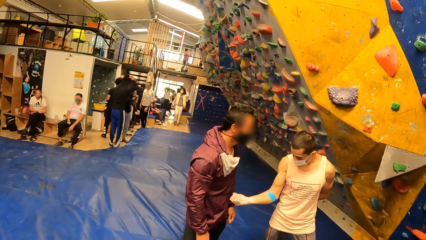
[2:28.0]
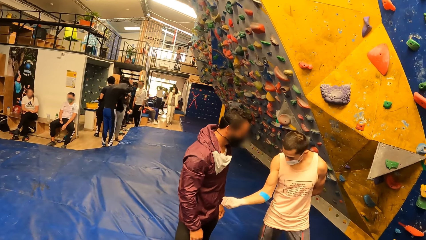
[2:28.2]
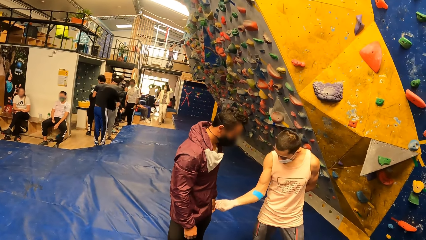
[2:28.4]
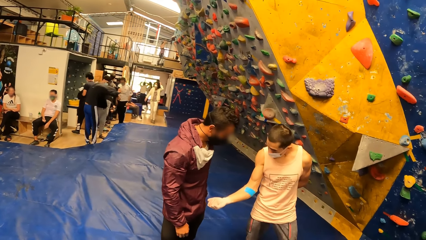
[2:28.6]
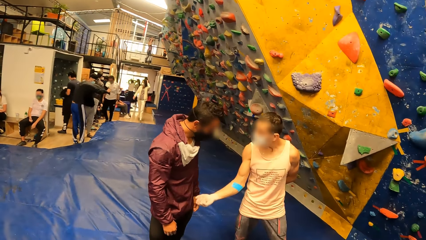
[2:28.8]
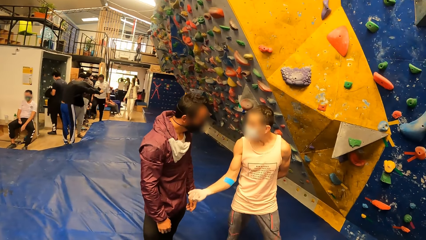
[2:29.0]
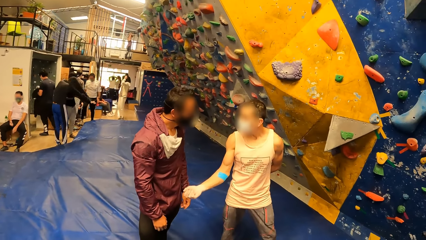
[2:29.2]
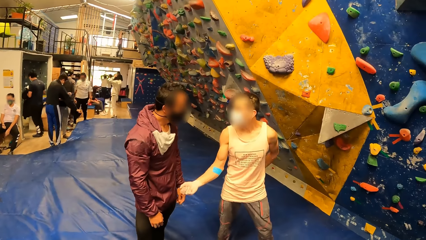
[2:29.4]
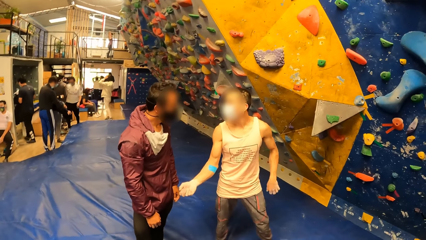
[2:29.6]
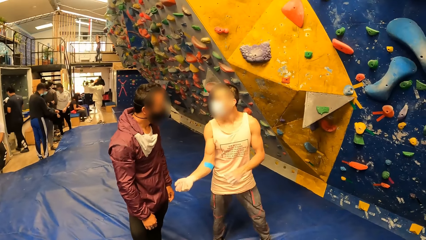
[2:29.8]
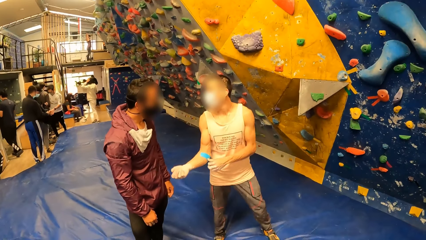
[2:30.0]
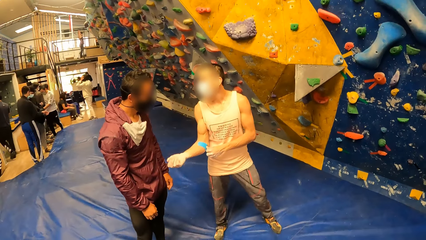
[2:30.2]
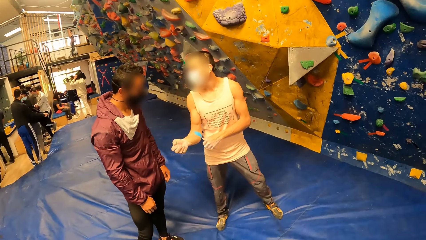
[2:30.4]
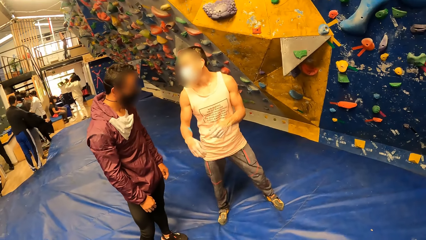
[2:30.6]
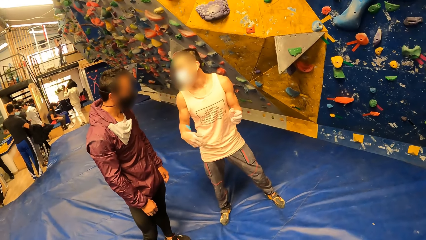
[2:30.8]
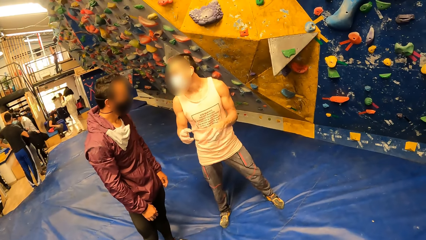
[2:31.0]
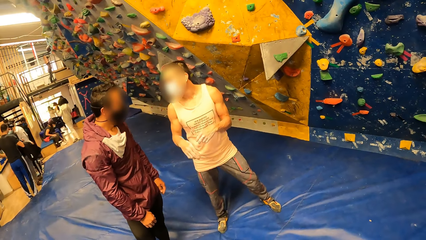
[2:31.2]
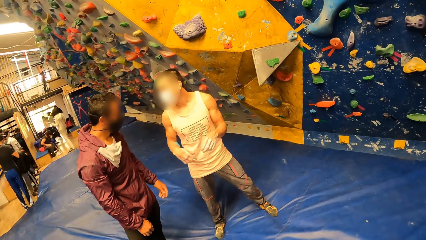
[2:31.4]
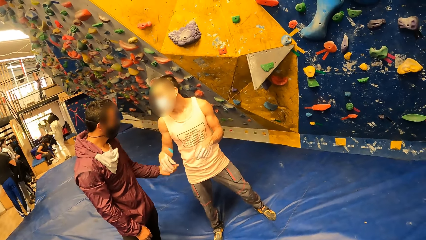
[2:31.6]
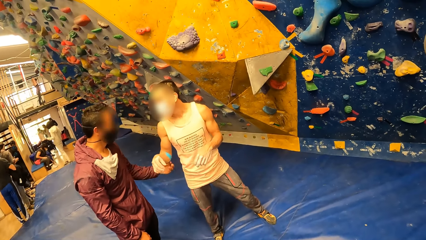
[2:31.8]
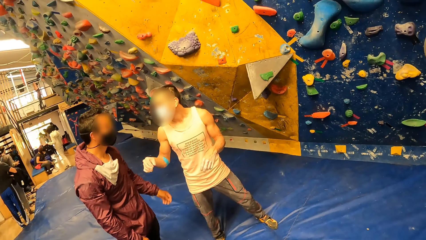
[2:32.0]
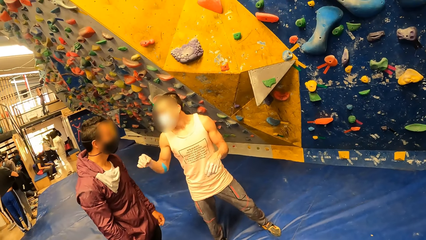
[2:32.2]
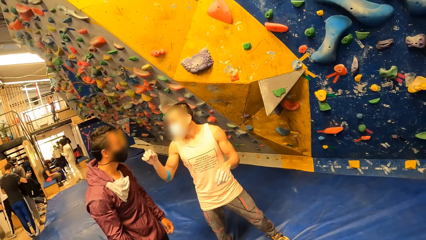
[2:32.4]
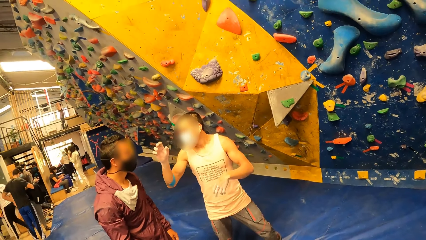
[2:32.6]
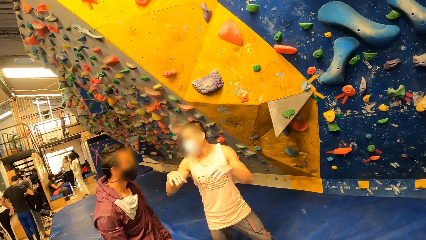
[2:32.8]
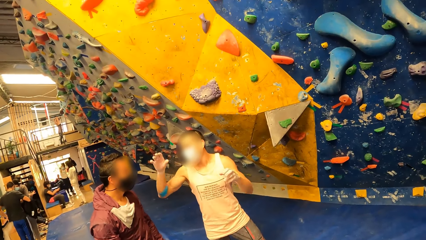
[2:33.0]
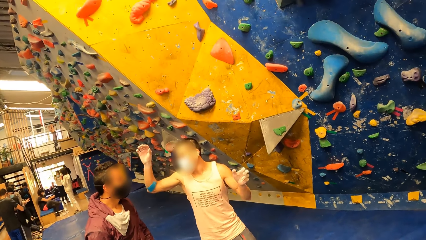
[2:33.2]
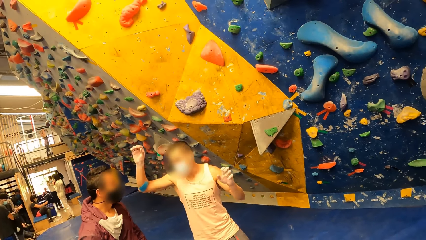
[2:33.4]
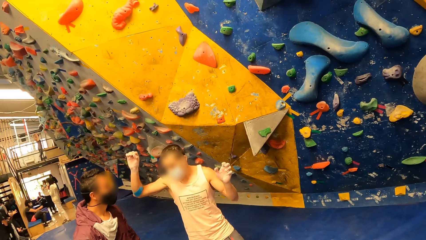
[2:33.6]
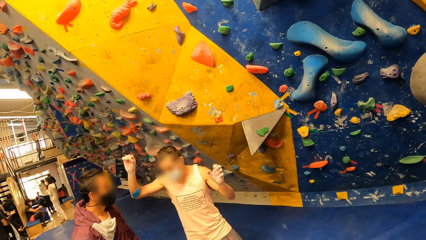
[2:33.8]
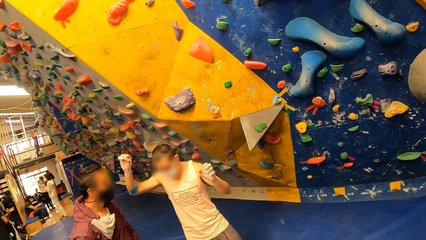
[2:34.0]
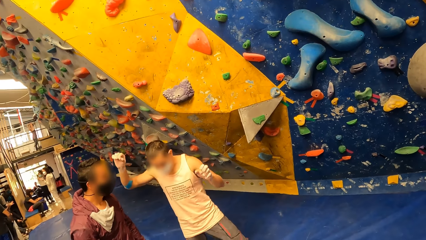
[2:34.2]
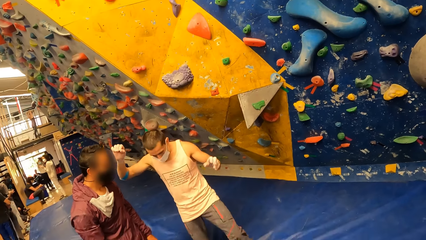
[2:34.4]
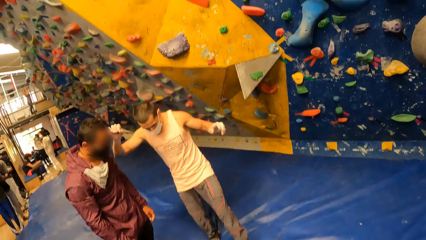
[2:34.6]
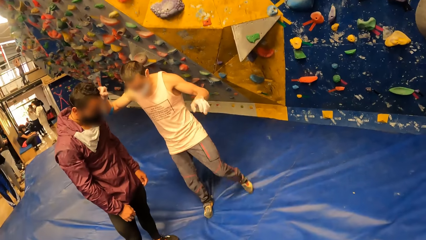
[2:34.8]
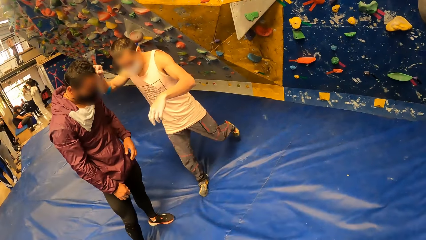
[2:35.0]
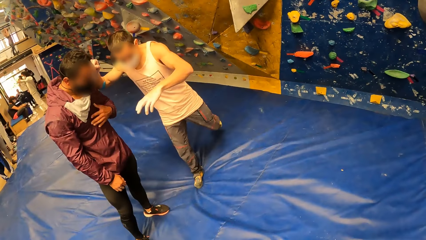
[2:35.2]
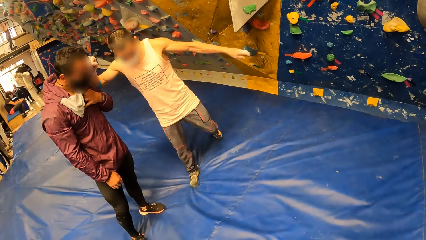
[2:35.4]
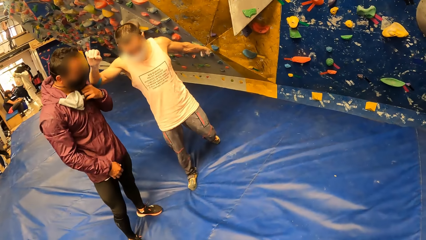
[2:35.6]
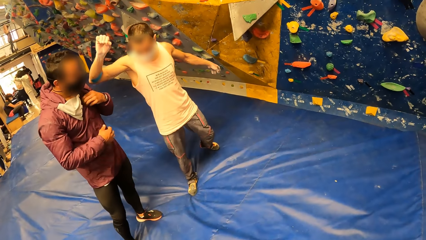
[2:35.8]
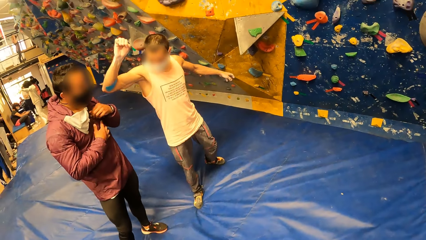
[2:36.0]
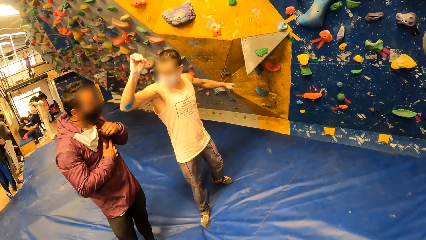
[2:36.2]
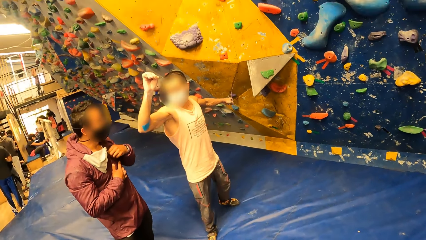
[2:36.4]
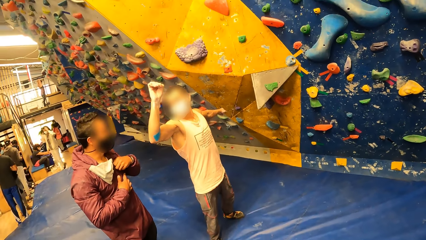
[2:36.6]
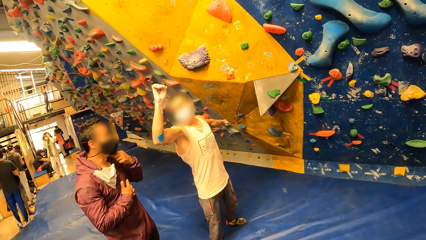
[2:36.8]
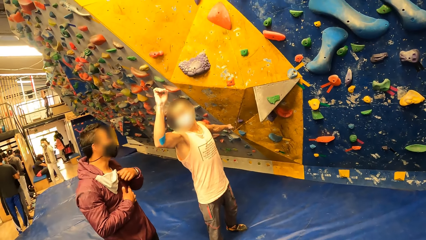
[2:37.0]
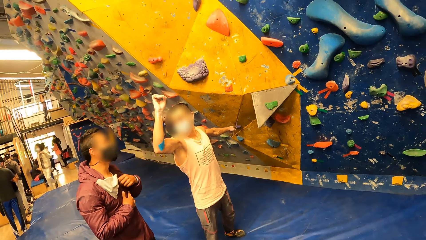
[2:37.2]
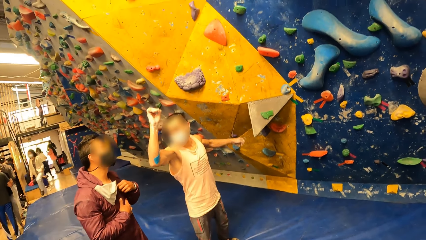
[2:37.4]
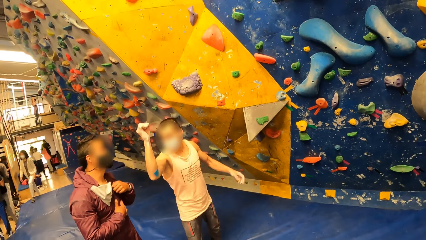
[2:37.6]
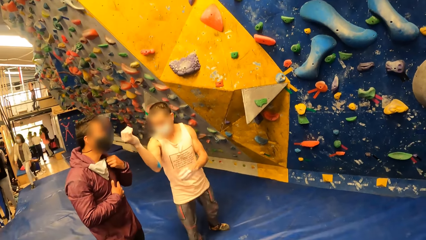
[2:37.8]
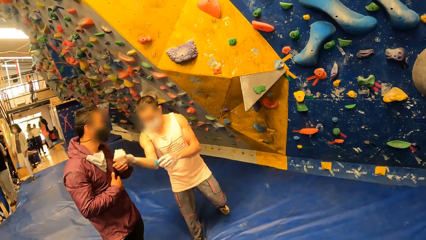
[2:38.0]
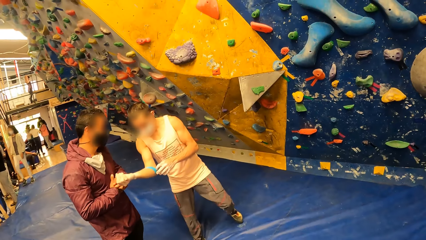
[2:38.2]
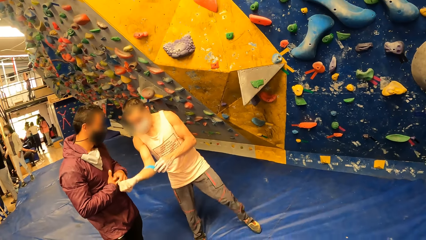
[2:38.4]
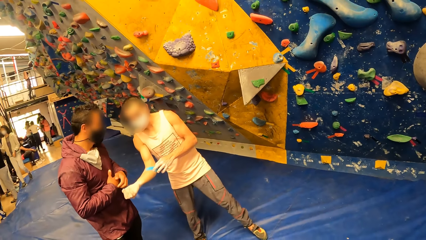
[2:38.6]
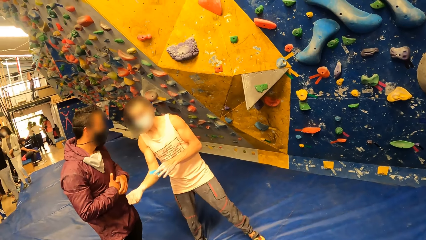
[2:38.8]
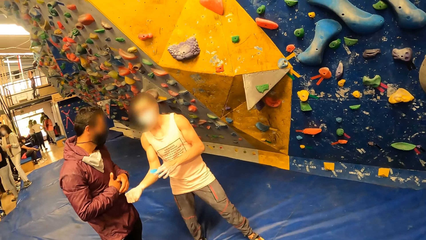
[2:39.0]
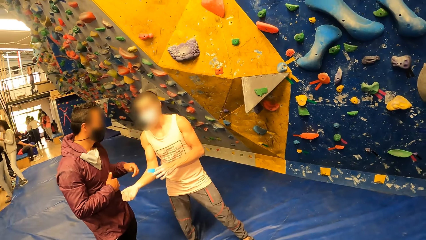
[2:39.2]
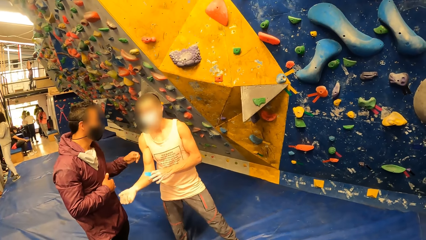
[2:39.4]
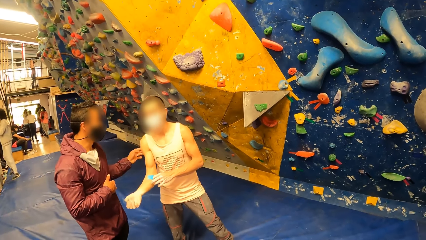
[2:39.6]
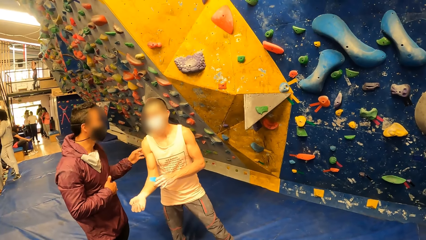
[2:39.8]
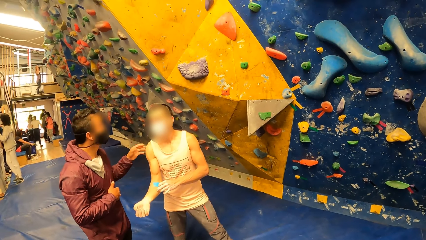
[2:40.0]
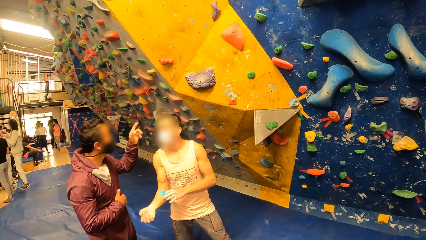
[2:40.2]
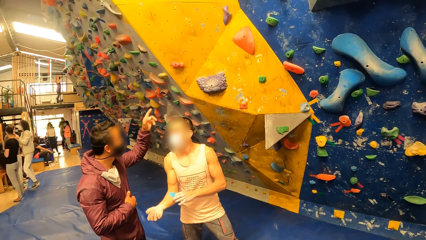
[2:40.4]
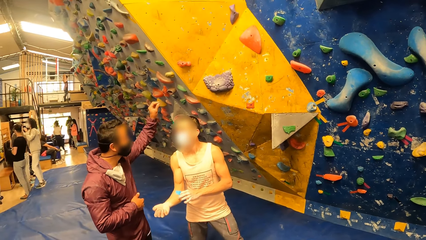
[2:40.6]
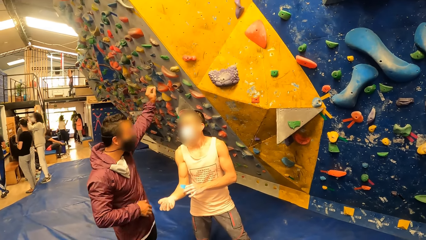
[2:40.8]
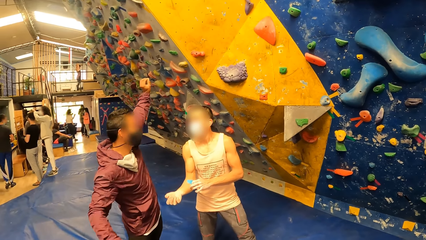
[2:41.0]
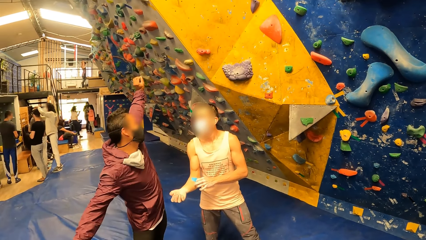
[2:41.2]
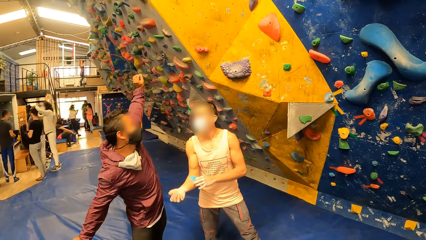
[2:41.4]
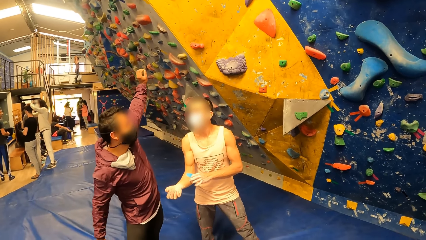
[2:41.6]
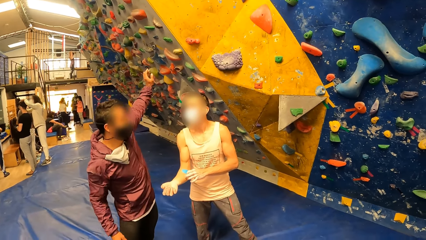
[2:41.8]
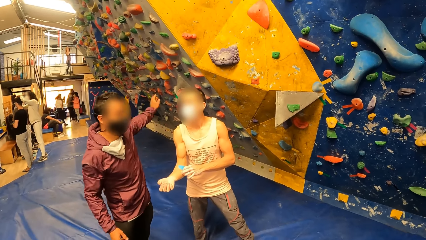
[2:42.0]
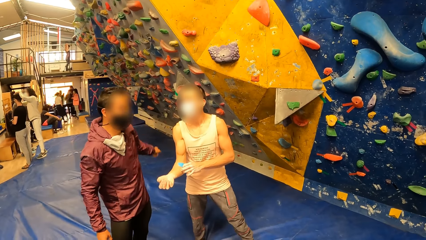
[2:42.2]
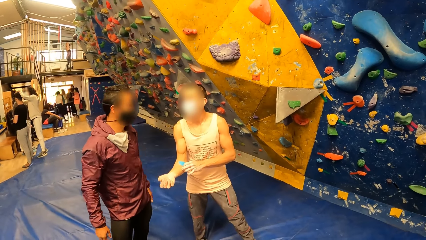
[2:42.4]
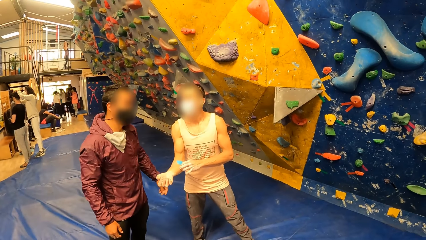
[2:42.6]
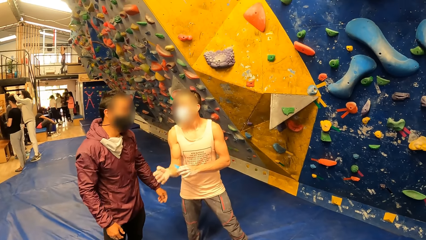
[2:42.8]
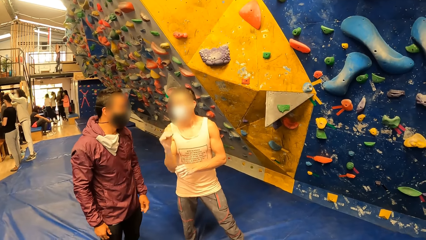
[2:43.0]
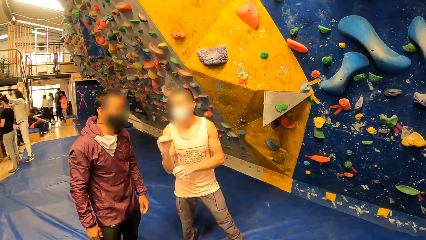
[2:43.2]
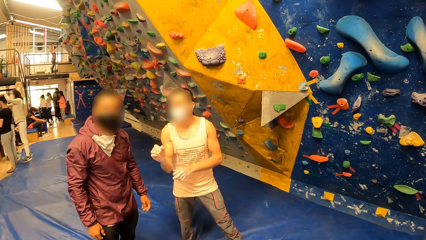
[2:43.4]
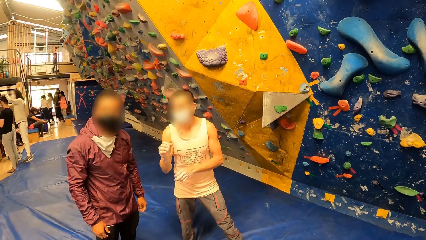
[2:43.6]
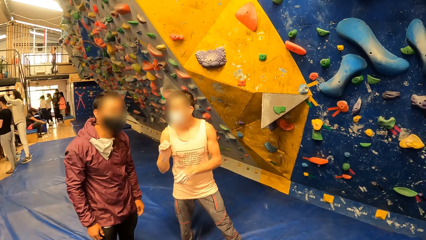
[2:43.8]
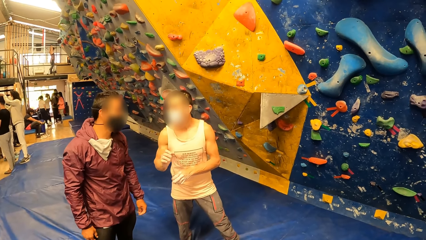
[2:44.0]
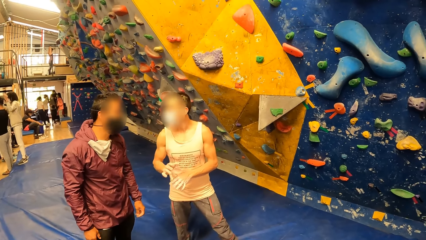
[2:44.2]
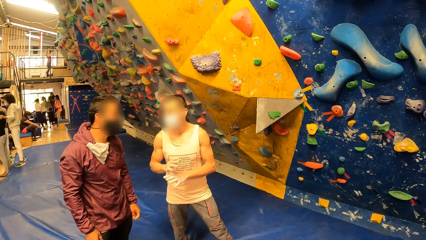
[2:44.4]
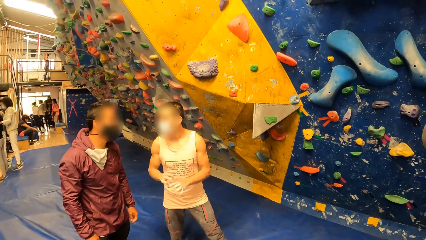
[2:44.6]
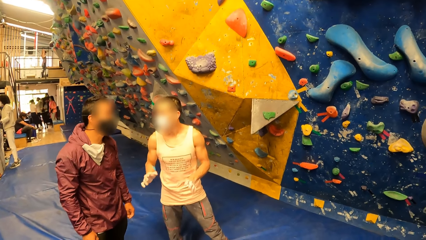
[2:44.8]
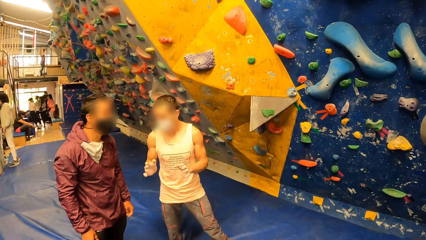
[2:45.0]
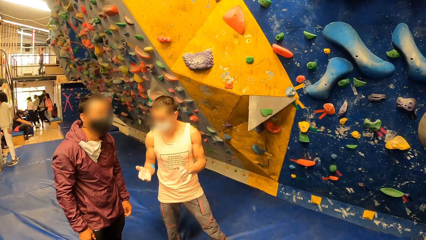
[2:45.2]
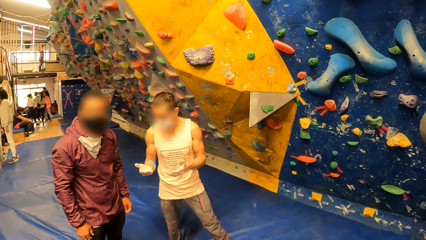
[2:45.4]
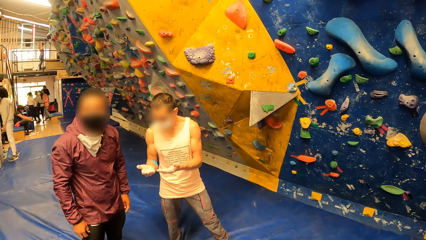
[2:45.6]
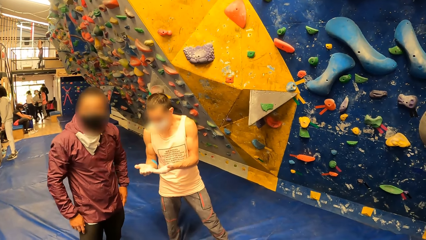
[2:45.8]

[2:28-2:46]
A man interacts with another man. The man zips his cloth with his left hand. The man converses with the other man.
